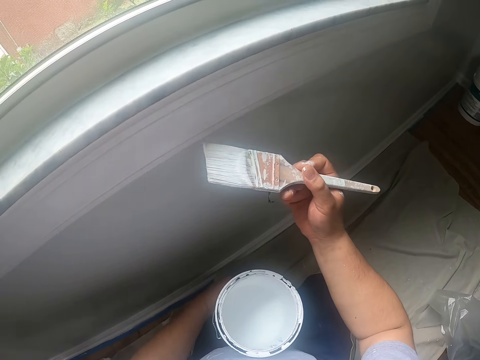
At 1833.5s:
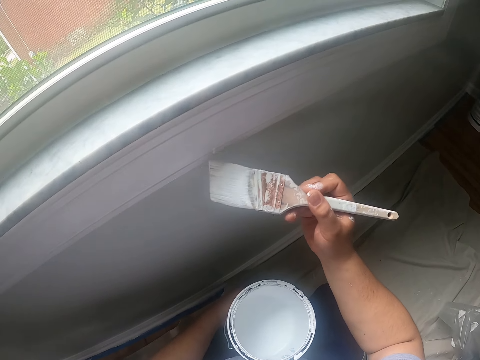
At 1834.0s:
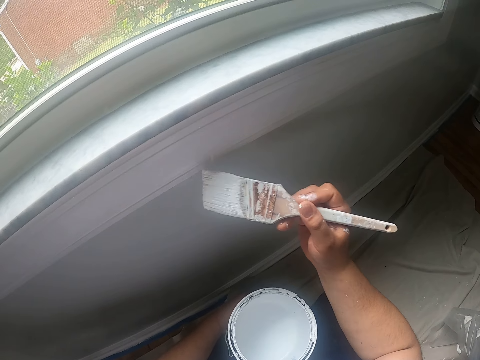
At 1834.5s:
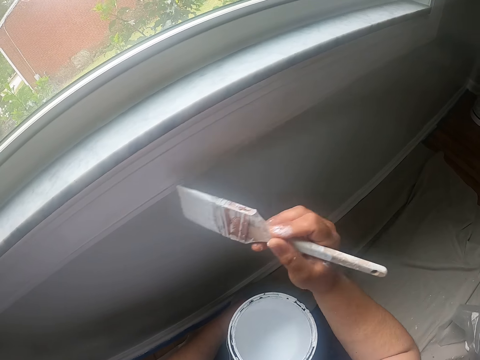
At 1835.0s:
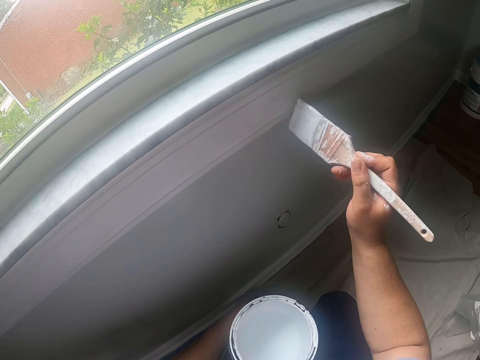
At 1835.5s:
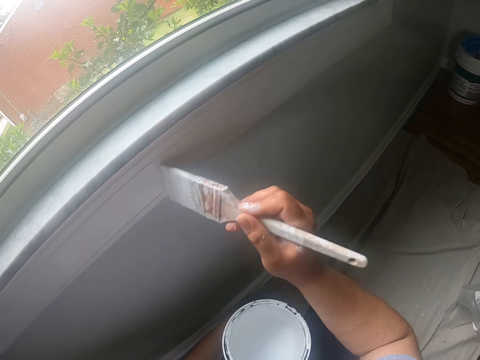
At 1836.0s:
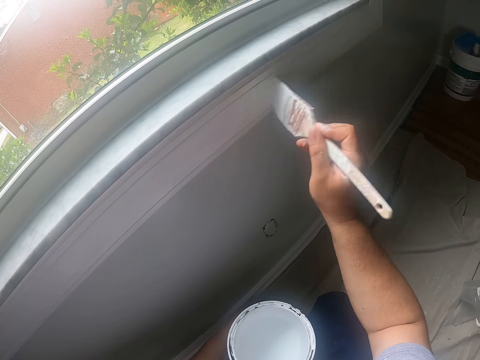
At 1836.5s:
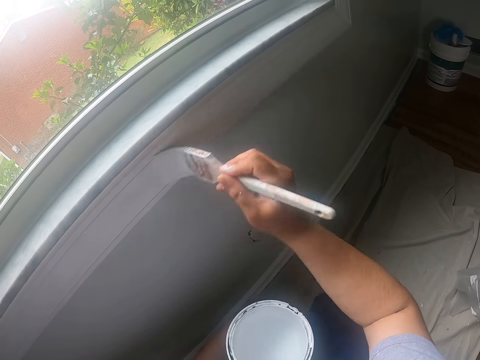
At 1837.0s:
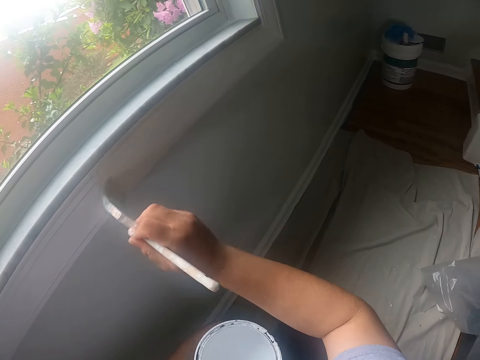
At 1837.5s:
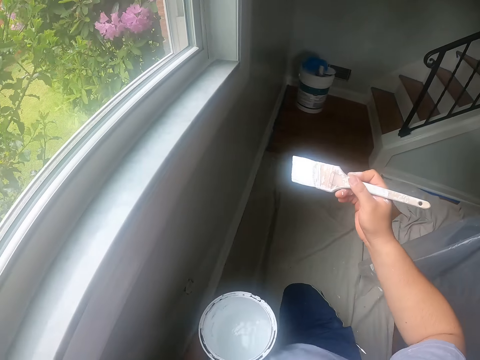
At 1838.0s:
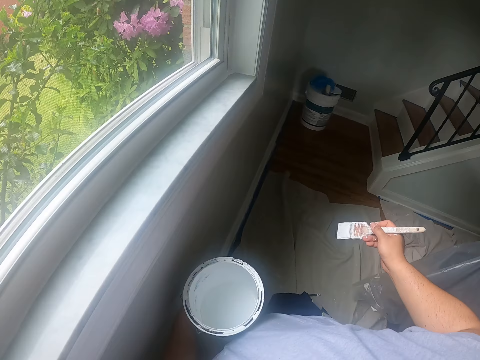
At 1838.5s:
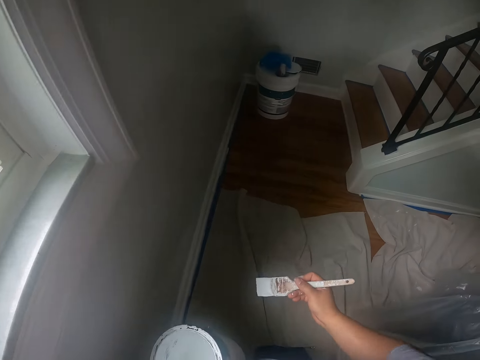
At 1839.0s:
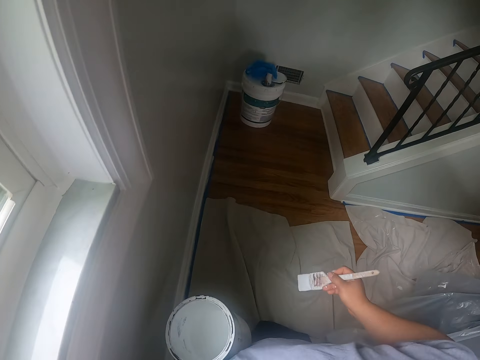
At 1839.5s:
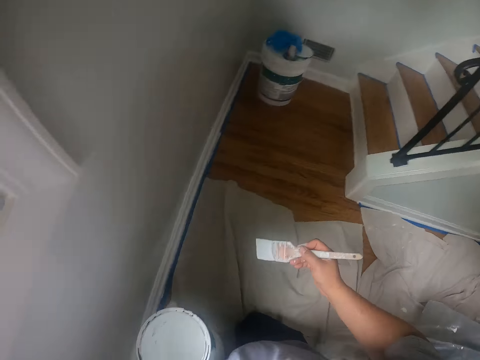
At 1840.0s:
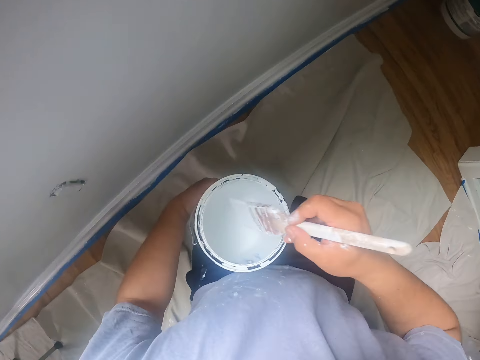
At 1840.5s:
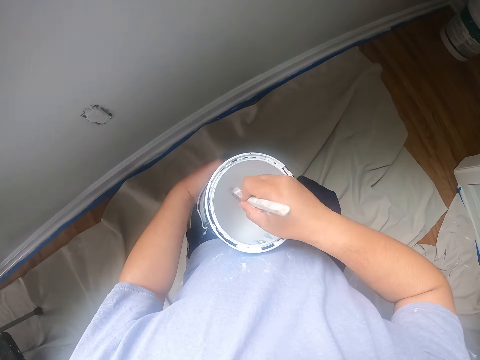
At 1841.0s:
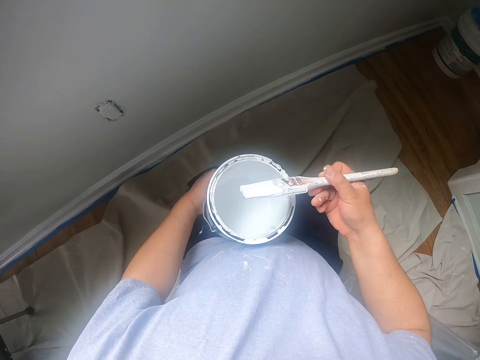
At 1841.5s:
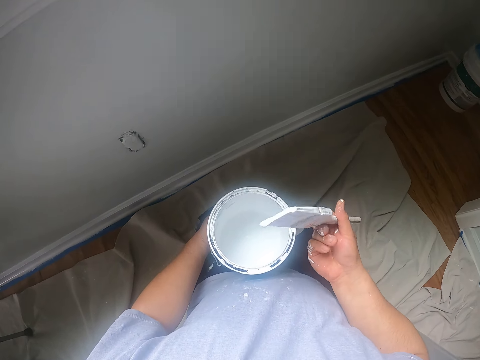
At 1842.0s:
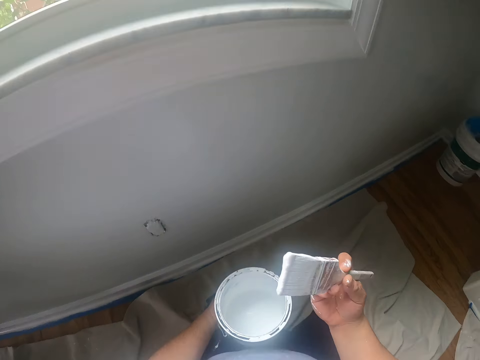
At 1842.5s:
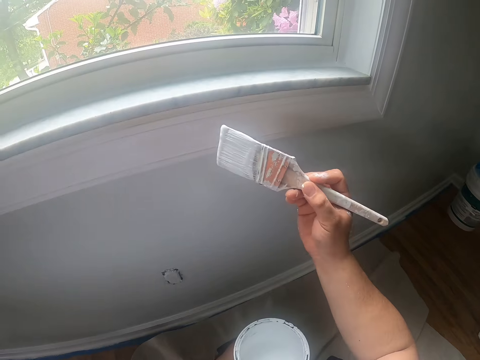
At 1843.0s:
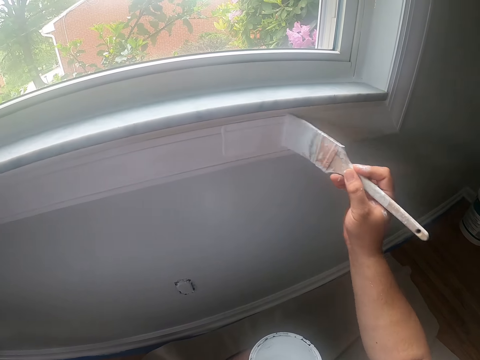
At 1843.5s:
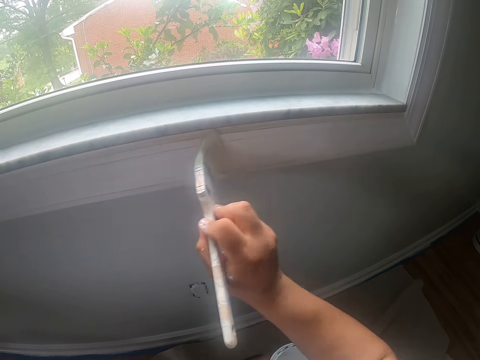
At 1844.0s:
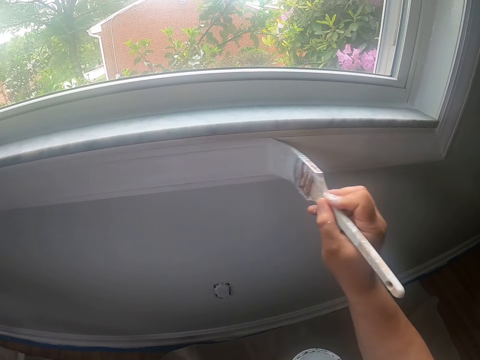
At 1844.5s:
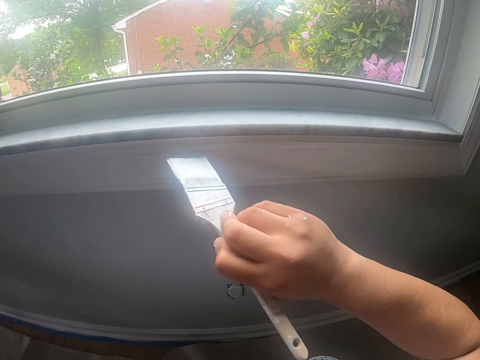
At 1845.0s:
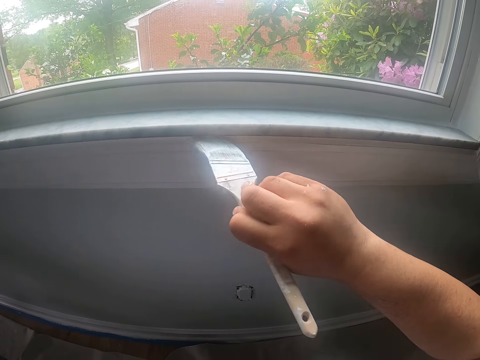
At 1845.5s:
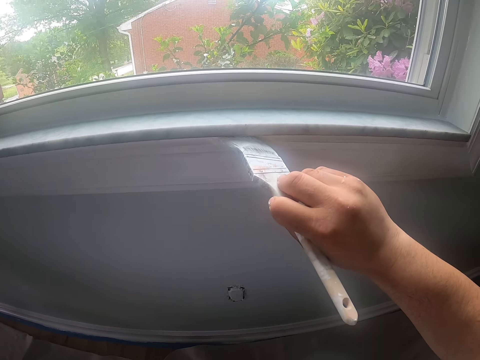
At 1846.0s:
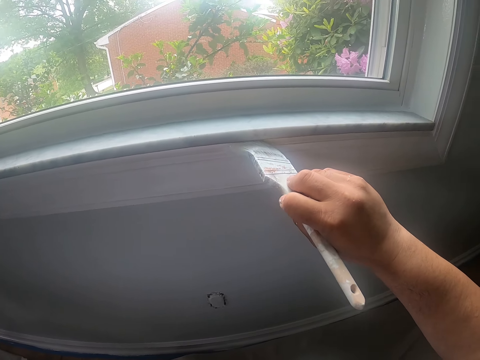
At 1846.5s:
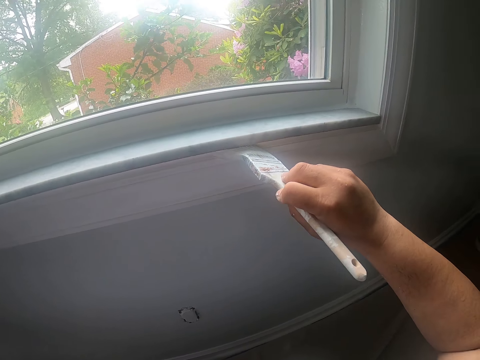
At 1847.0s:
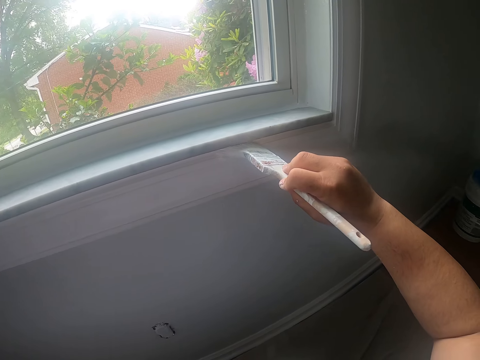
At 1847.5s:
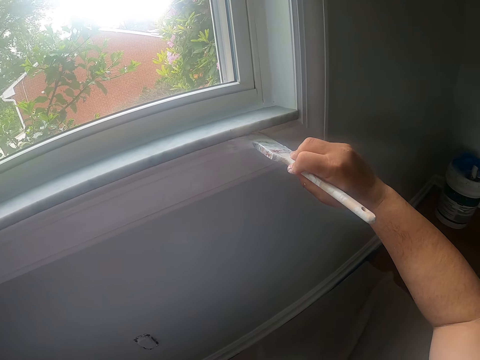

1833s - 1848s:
The camera wearer paints the window frame with the paintbrush in his right hand. He swings his hand. He moves on his knees on the ground to another part of the window frame. He swings his hand. He dips the paintbrush into the can of paint with his right hand. He shakes off excess paint on the paintbrush with his right hand. He swings his hand. He paints the window frame with the paintbrush in his right hand.

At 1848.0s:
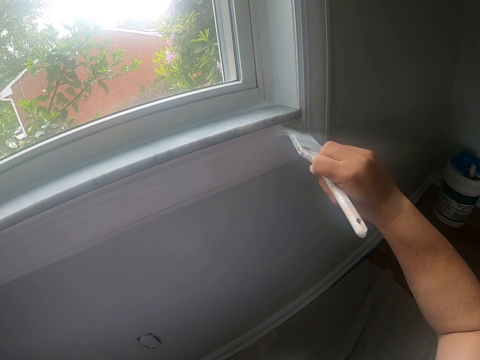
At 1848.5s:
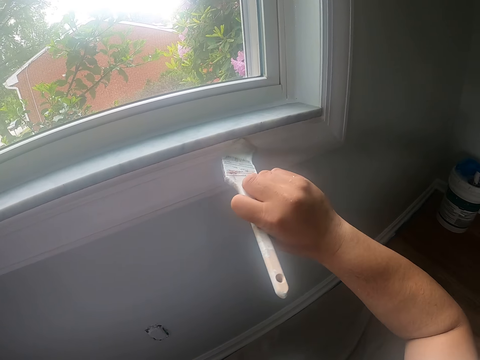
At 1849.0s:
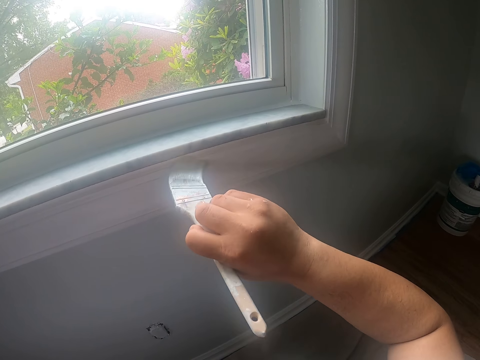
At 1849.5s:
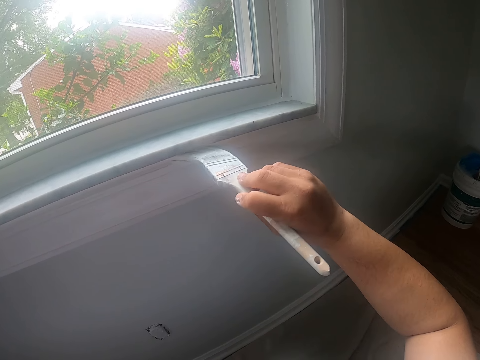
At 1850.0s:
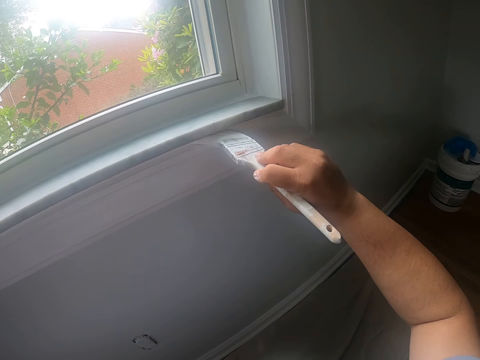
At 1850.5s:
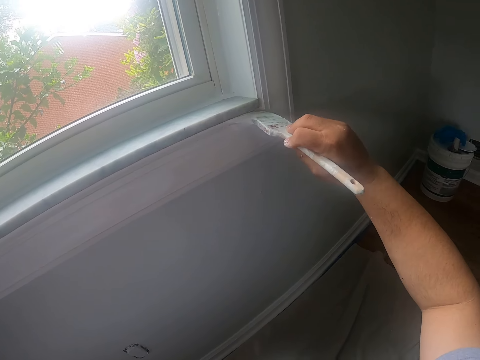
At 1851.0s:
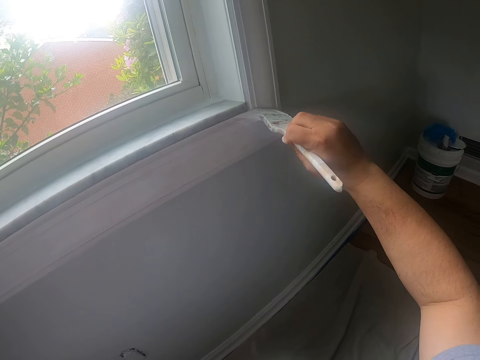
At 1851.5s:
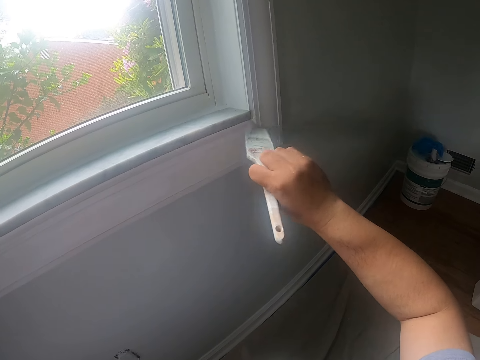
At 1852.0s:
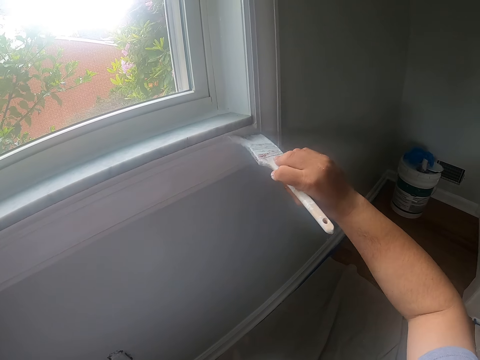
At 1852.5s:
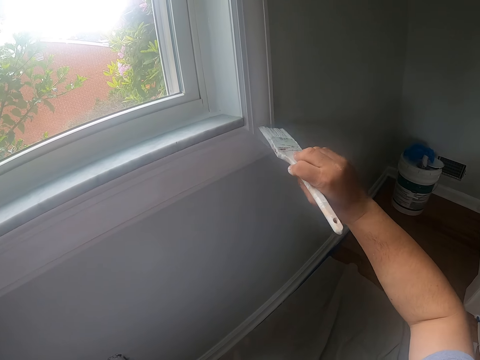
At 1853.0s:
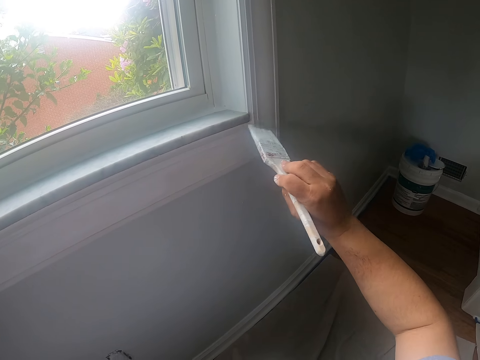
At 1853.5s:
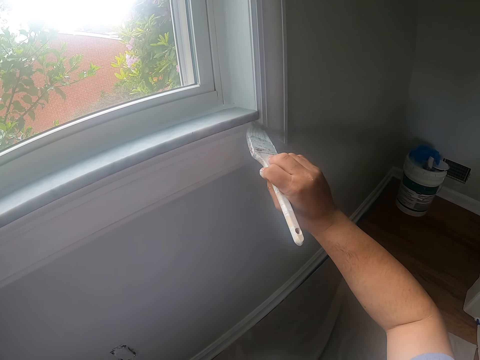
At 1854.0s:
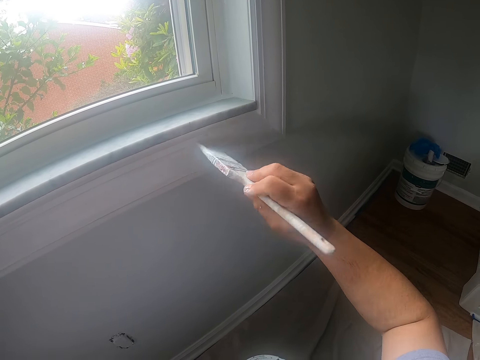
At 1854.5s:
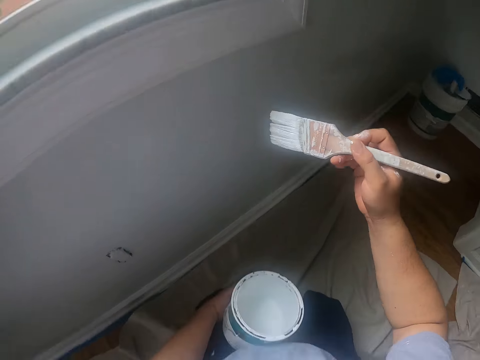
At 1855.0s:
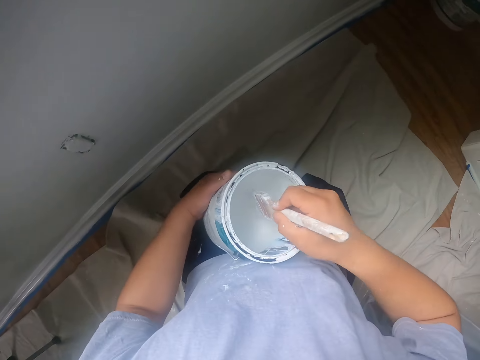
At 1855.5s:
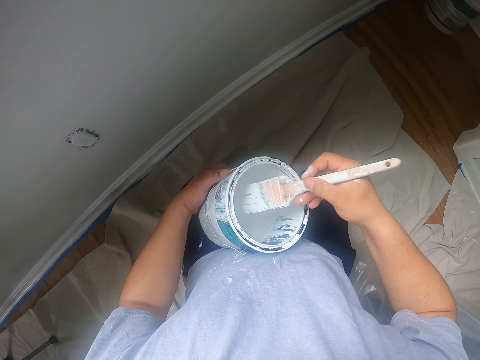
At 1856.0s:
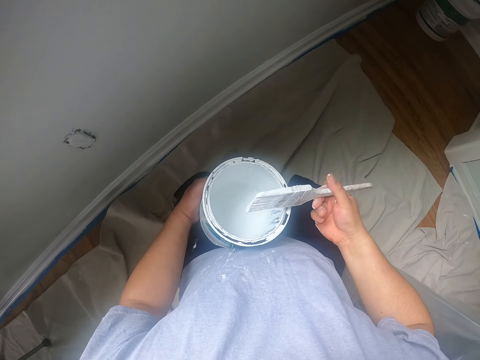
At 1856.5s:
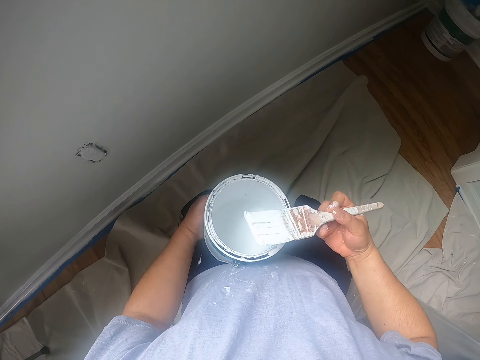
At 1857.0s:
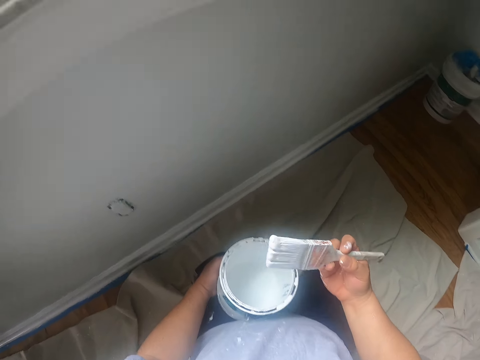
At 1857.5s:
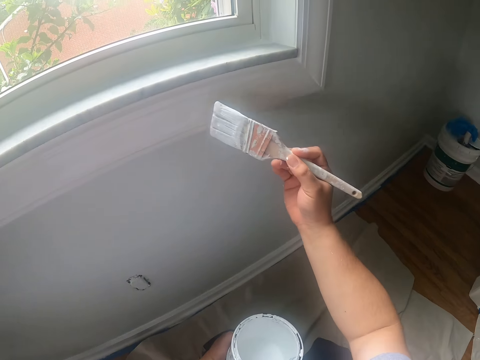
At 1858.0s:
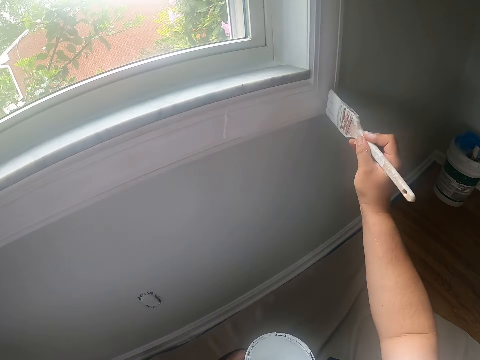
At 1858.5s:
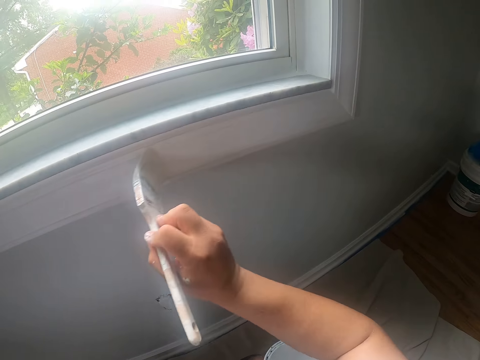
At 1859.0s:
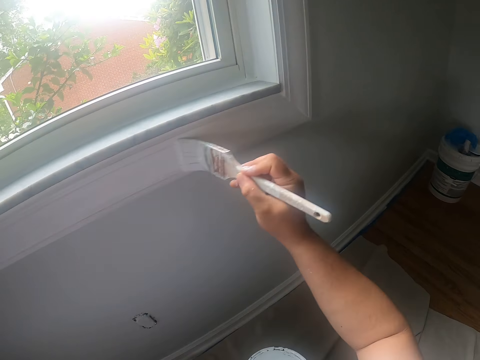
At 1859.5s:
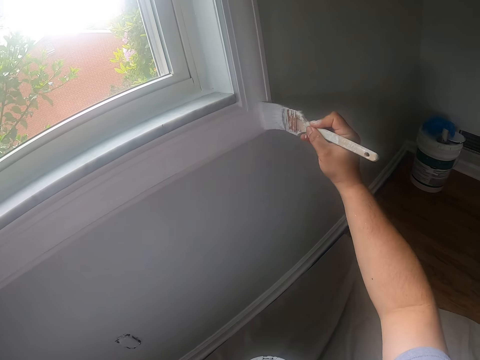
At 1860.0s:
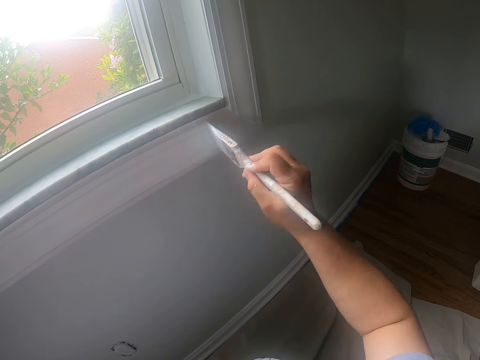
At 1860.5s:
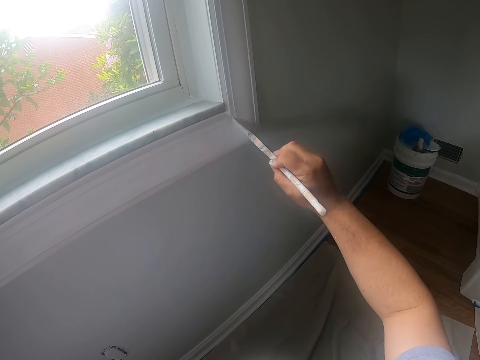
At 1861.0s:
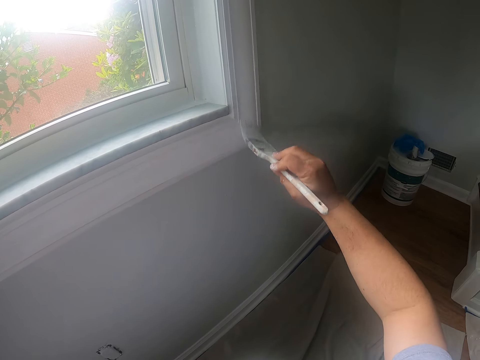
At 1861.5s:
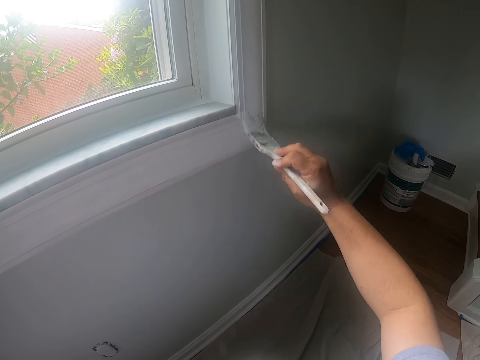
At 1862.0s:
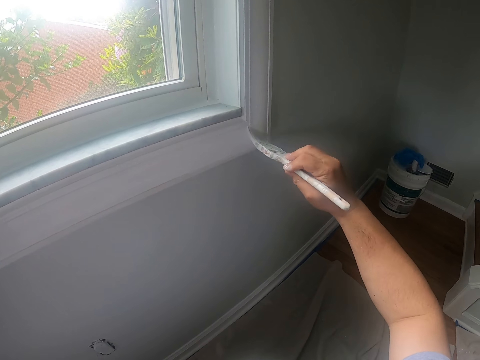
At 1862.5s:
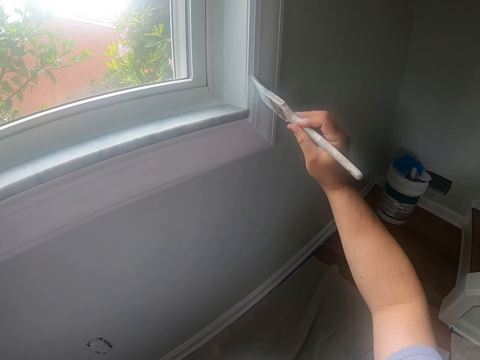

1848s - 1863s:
The camera wearer swings his hand. He dips the paintbrush into the can of paint with his right hand. He swings his hand. He shakes off excess paint on the paintbrush with his right hand. He paints the window frame with the paintbrush in his right hand.
